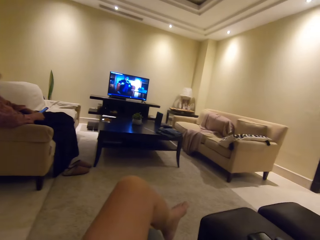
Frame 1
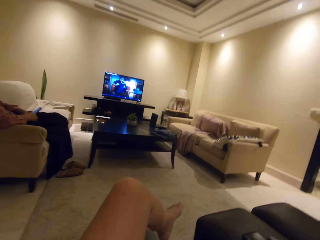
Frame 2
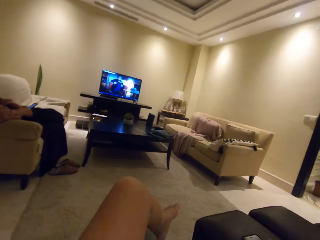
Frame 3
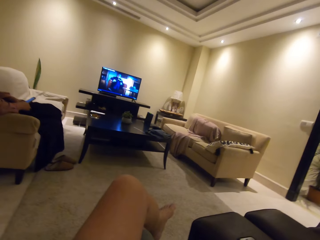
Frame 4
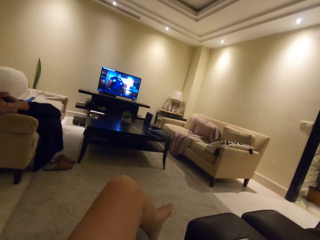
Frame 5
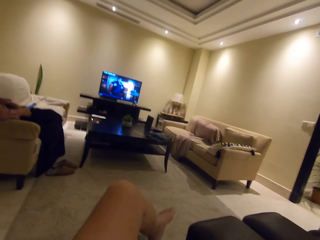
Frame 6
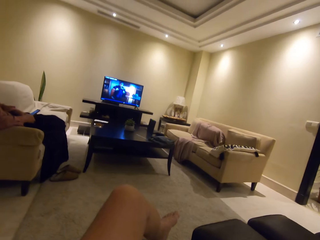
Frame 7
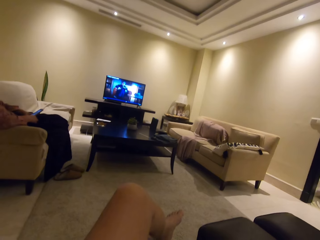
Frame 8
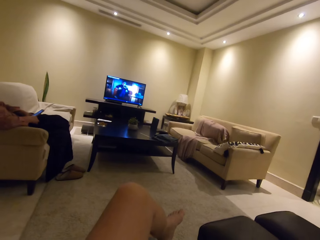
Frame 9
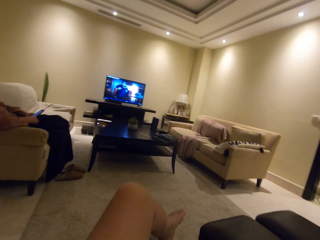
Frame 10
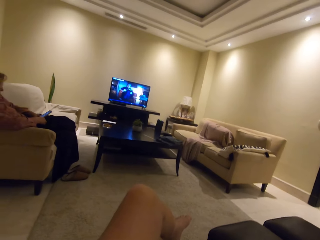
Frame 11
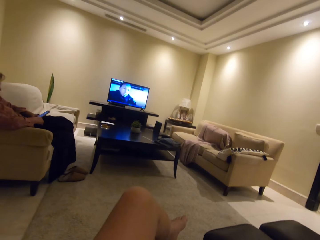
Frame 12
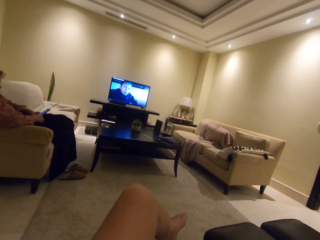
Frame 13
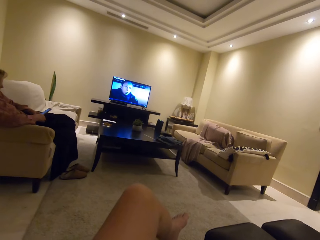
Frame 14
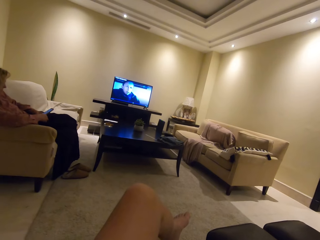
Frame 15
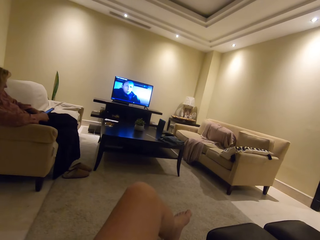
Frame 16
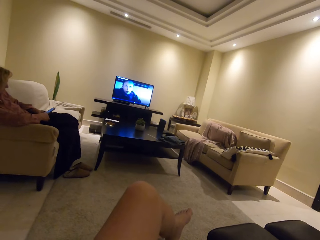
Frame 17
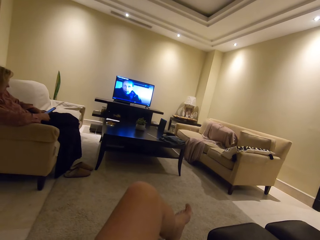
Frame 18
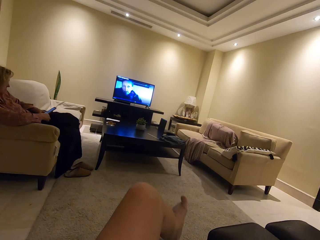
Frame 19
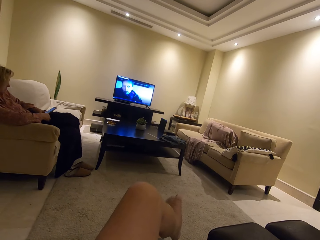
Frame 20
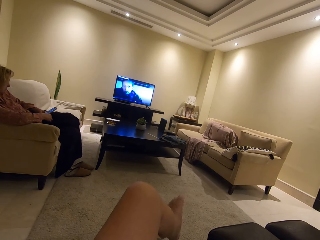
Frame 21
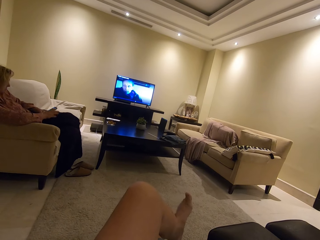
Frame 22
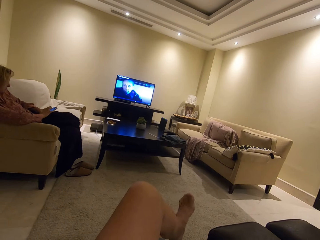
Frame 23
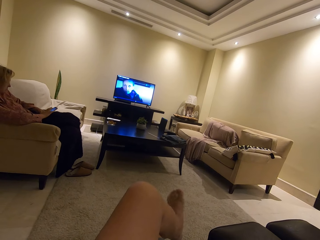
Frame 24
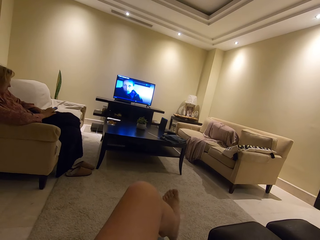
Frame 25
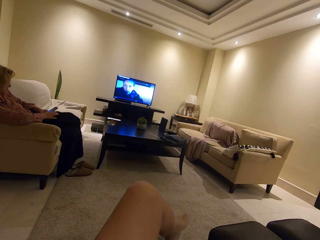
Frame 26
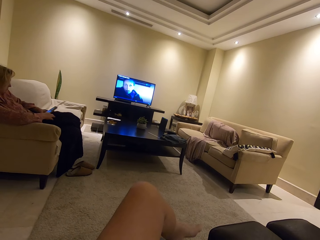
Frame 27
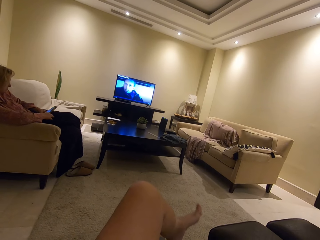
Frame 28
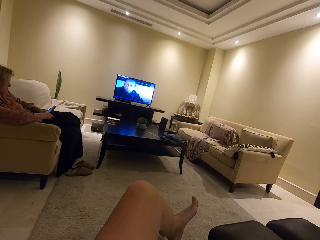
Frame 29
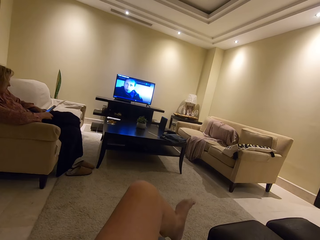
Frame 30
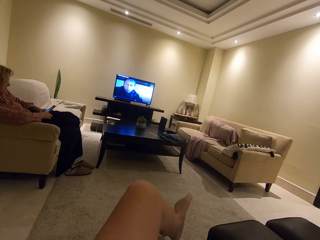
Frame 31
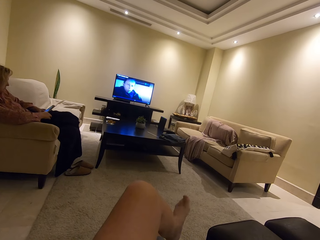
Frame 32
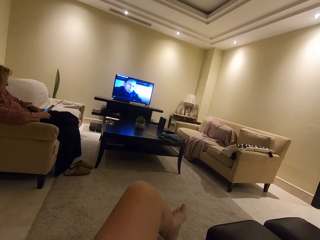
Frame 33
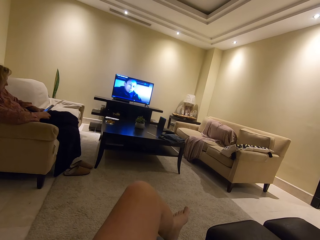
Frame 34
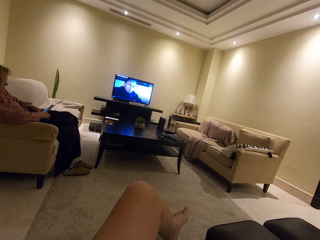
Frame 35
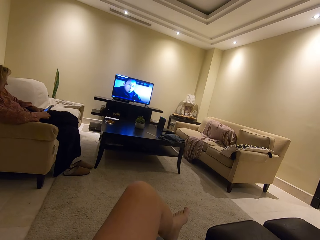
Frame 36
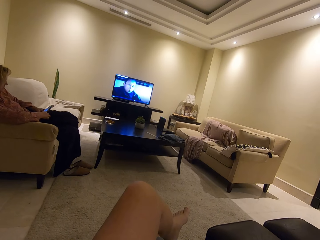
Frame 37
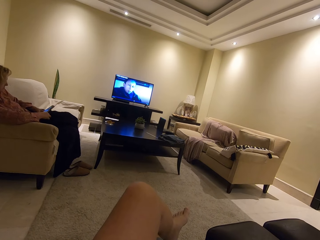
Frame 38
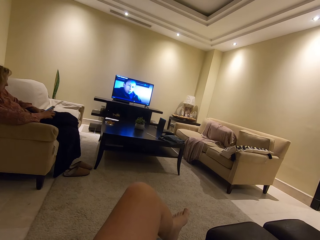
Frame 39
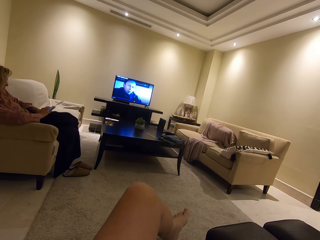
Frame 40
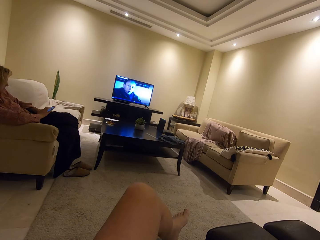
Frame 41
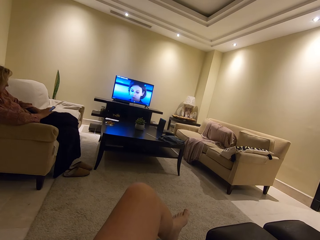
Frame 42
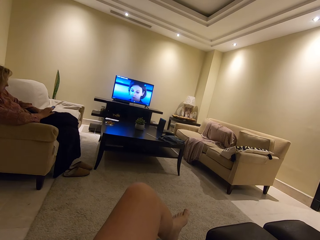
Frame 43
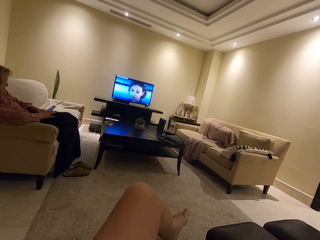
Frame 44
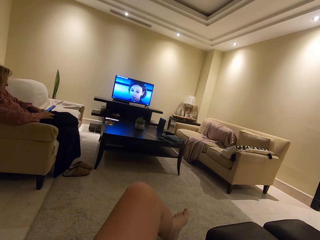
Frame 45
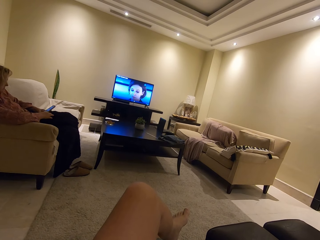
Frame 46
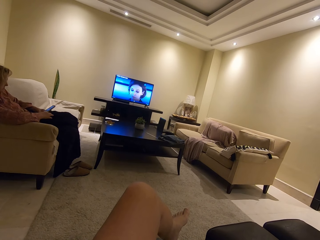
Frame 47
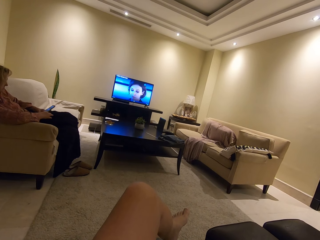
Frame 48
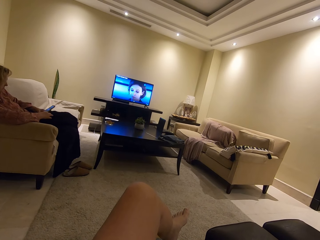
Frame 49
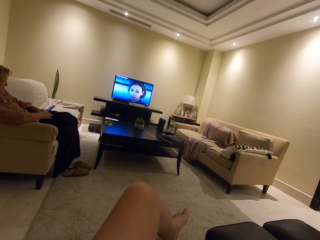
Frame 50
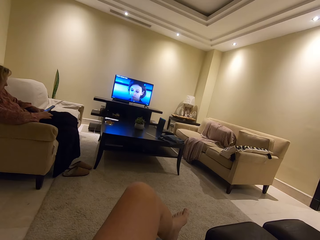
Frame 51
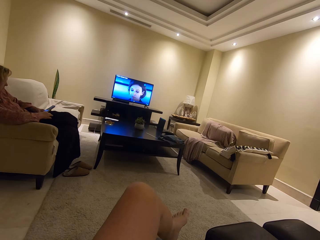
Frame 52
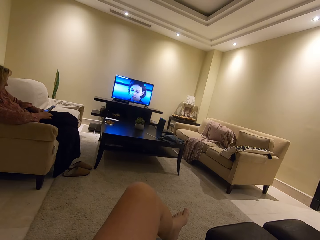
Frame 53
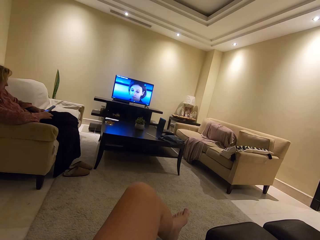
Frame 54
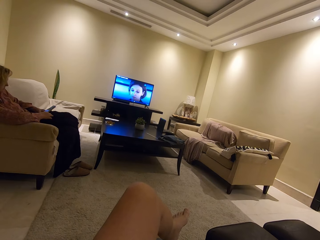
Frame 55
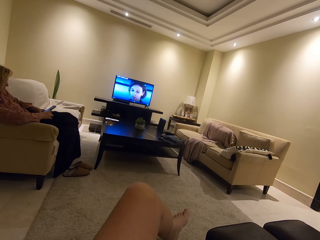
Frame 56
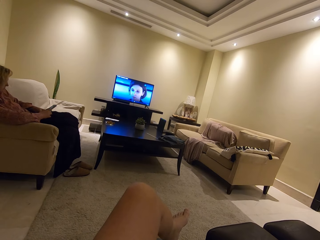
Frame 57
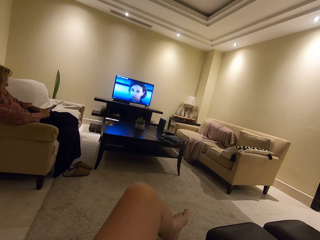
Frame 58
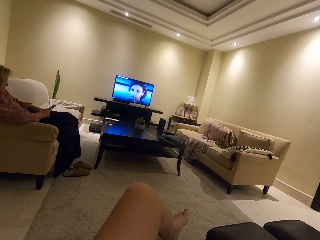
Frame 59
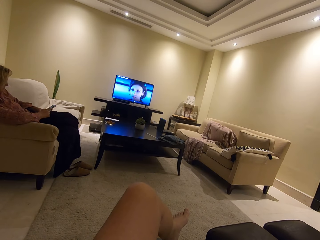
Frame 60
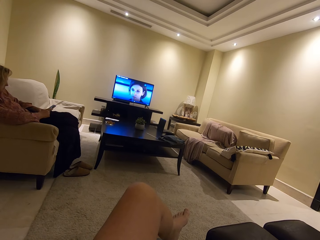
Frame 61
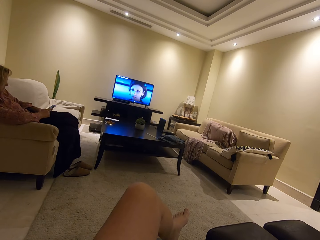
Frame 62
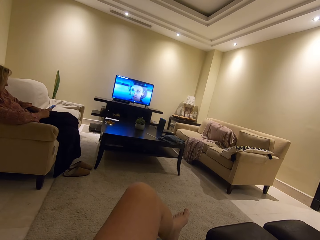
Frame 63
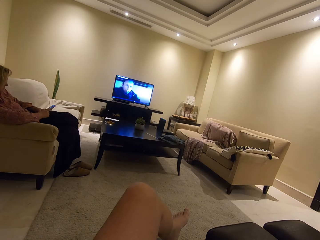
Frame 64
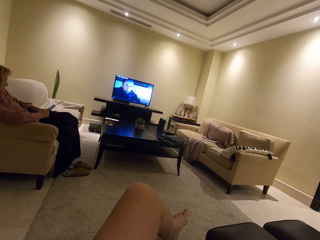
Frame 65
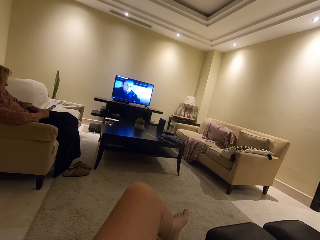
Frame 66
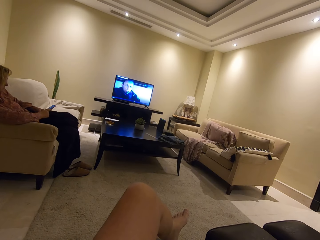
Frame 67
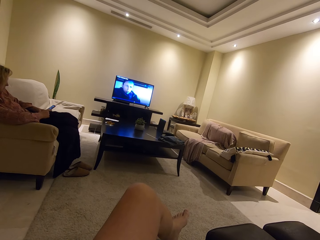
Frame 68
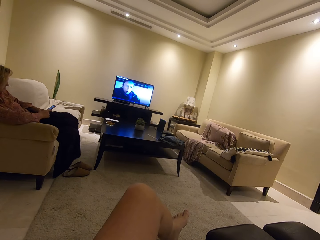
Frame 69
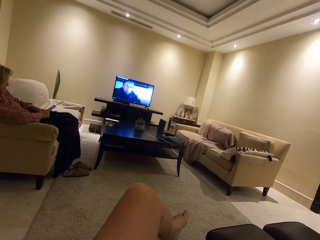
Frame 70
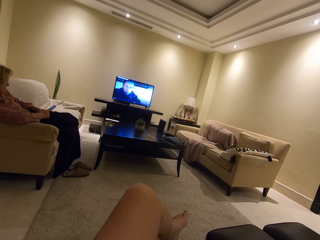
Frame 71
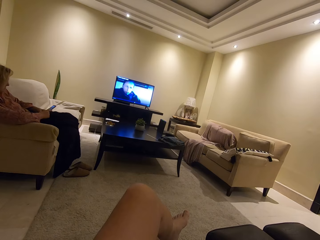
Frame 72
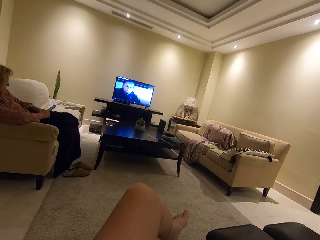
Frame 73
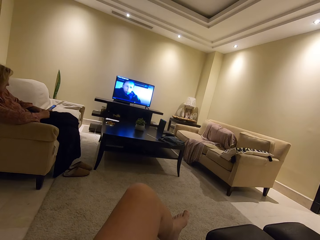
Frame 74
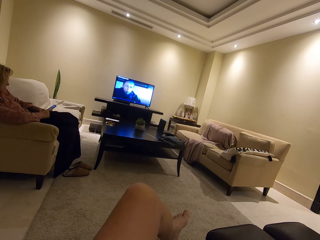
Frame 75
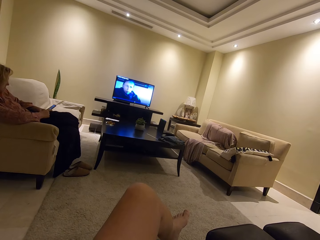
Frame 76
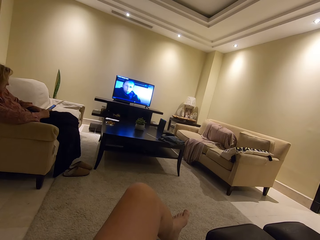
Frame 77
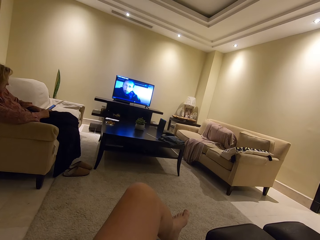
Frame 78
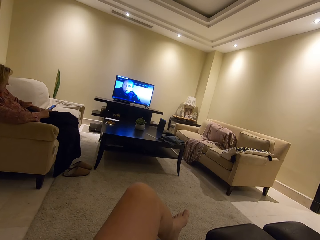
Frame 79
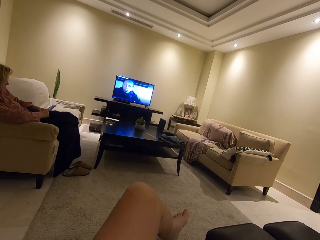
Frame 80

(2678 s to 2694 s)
The camera wearer shakes his left leg. A woman places her legs on the seat. The camera wearer watches the television.

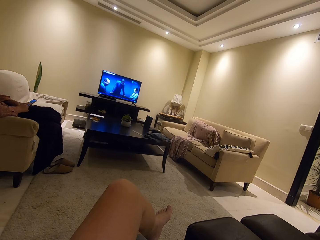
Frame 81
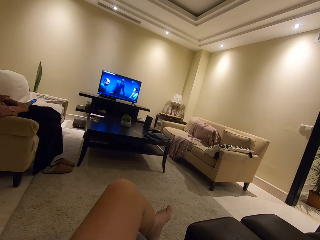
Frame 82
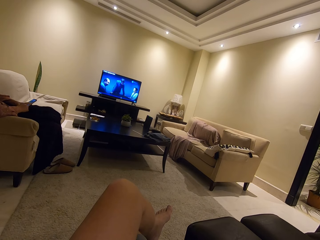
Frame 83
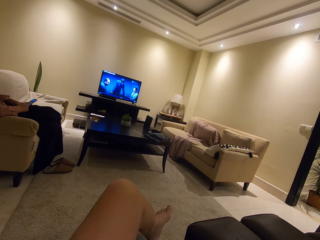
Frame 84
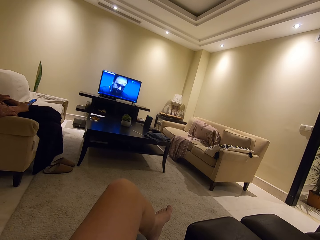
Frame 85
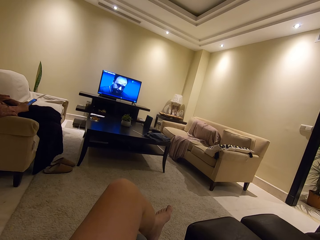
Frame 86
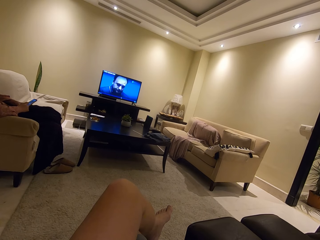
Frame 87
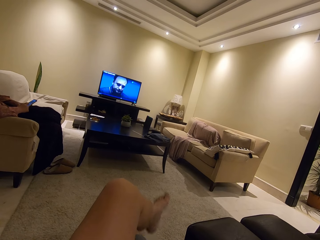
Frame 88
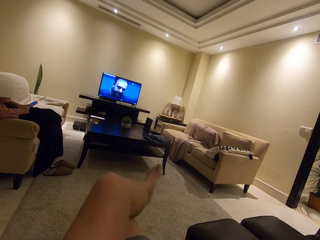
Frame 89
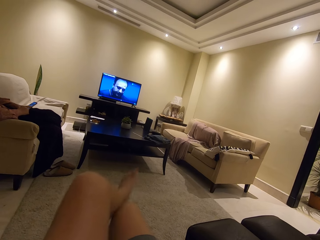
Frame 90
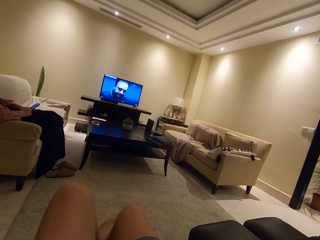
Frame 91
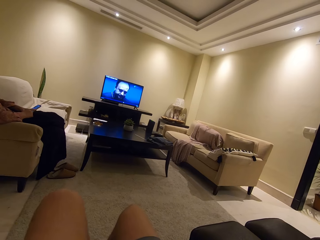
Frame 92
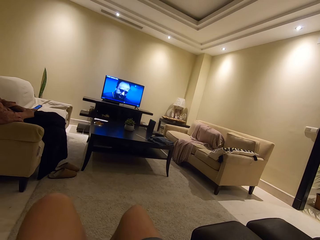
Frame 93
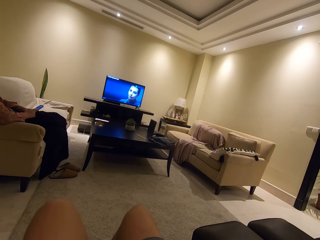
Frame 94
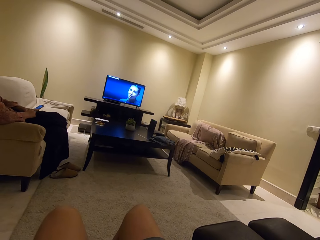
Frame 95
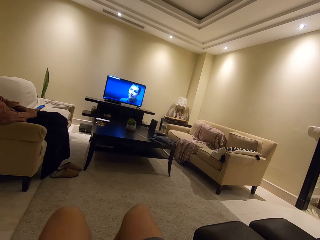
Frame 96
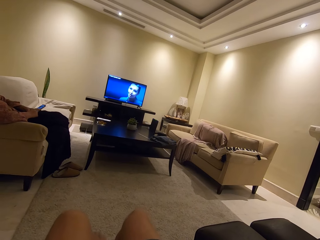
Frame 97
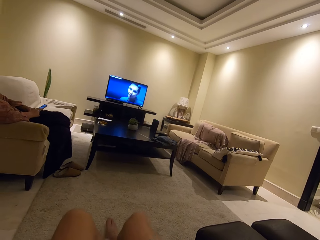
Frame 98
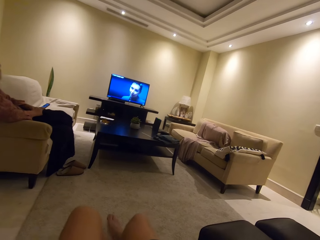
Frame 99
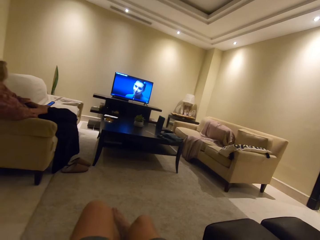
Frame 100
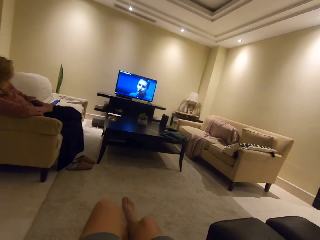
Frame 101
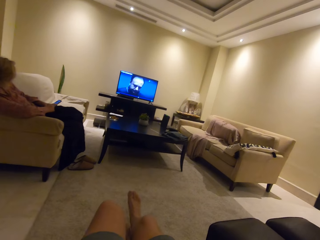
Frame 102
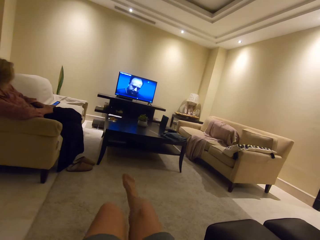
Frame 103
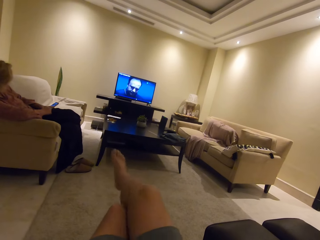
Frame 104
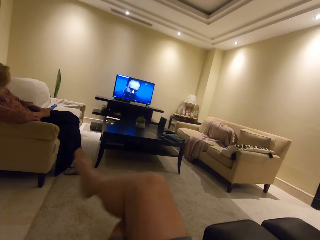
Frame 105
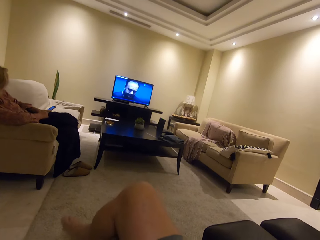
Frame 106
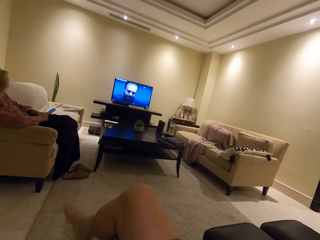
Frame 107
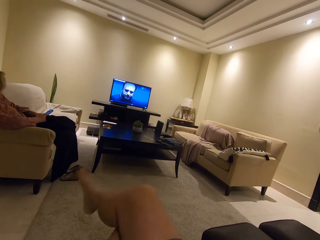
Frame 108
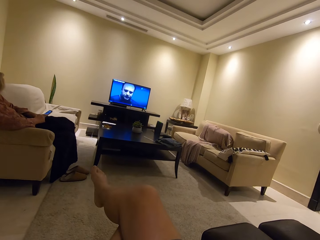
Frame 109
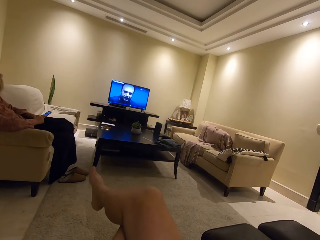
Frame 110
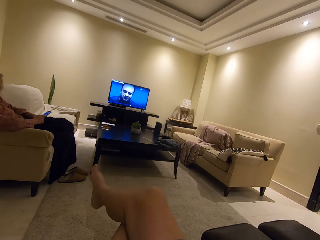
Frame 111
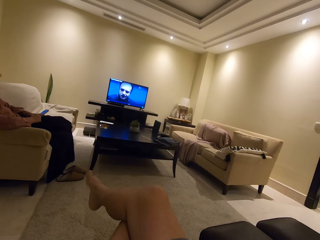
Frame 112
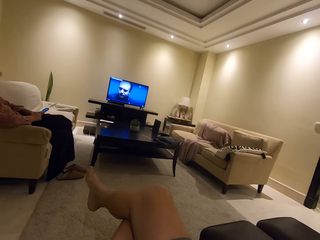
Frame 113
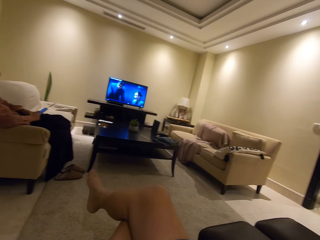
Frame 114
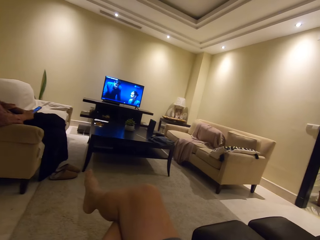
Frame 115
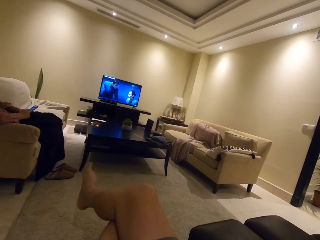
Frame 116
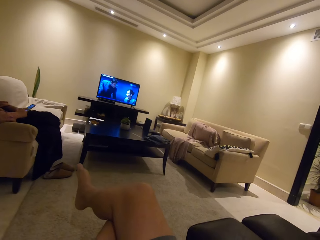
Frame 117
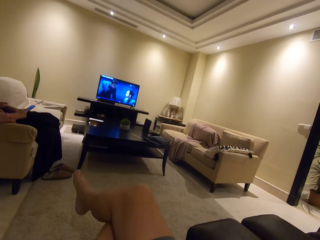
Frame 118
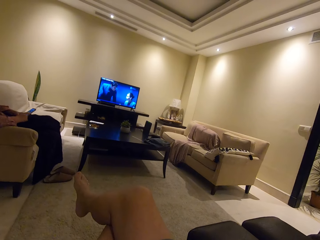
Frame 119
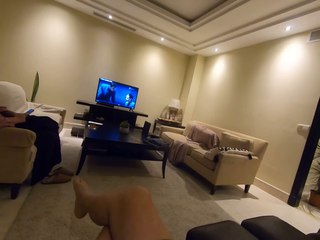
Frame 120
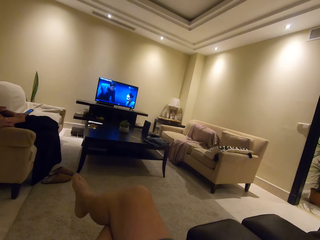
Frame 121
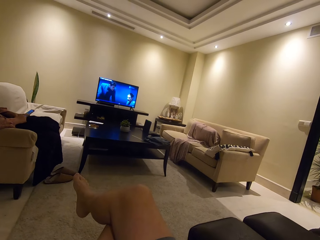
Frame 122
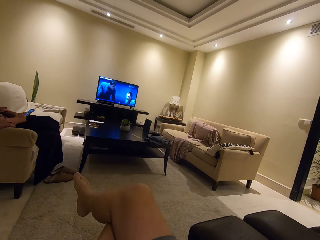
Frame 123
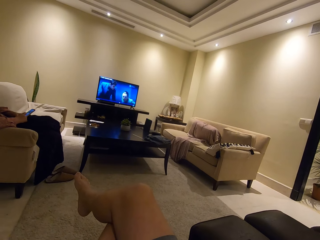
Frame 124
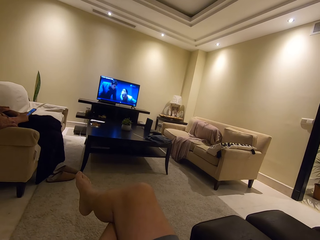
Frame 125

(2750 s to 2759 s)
The camera wearer removes his left leg from the right leg. He places his right leg on the left leg. He watches the television.
